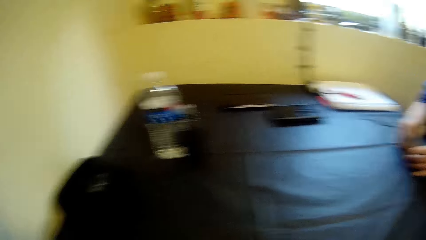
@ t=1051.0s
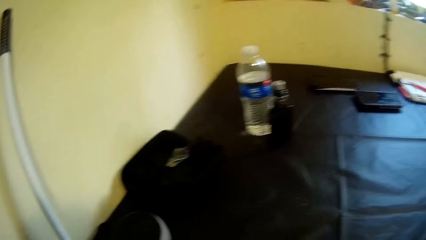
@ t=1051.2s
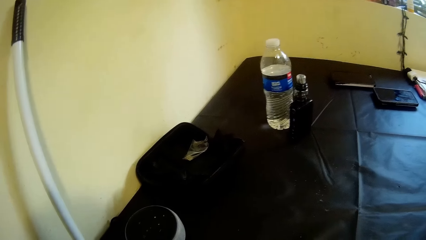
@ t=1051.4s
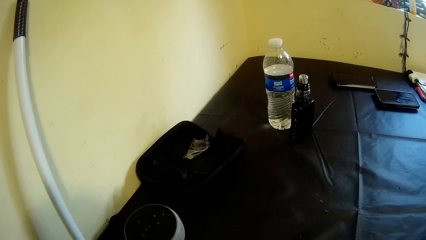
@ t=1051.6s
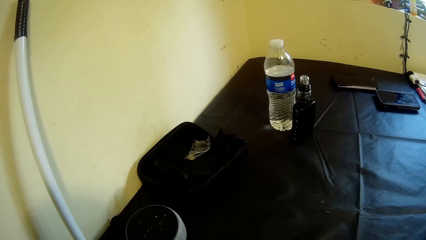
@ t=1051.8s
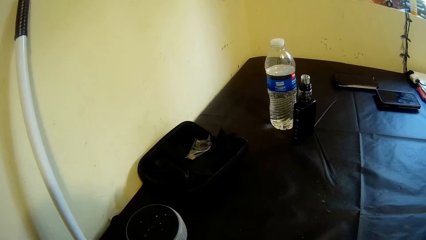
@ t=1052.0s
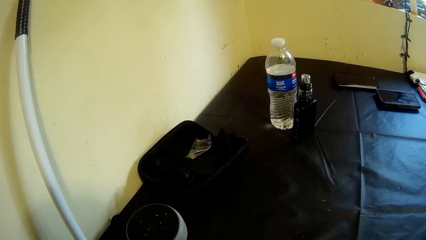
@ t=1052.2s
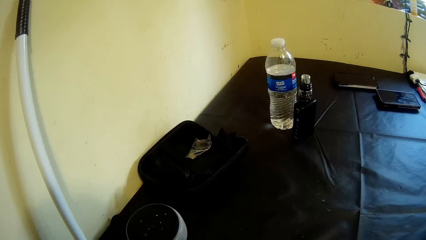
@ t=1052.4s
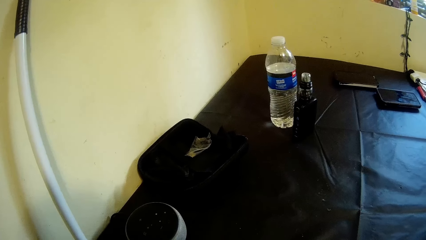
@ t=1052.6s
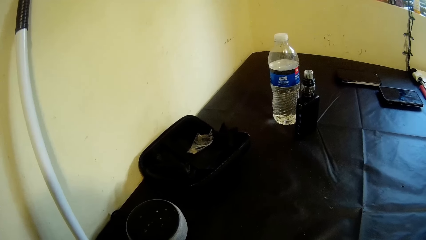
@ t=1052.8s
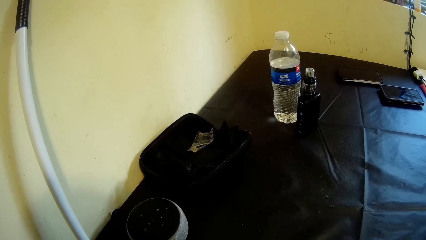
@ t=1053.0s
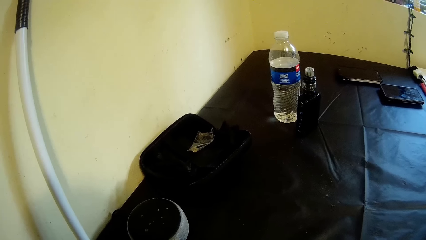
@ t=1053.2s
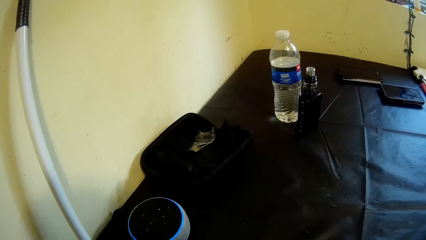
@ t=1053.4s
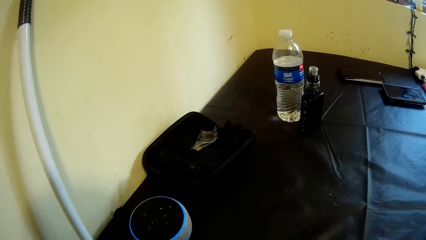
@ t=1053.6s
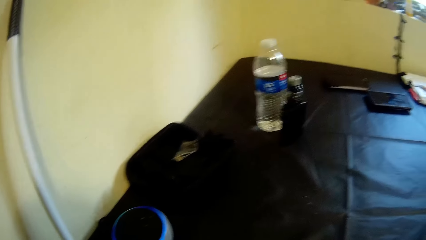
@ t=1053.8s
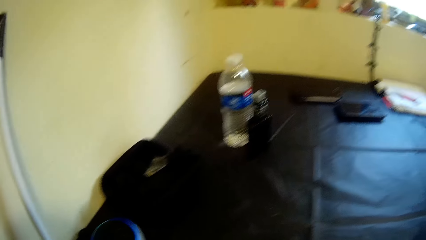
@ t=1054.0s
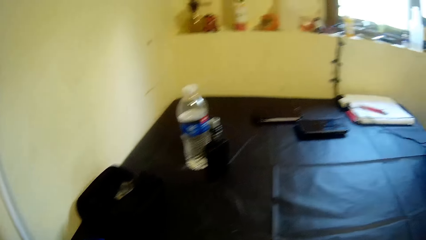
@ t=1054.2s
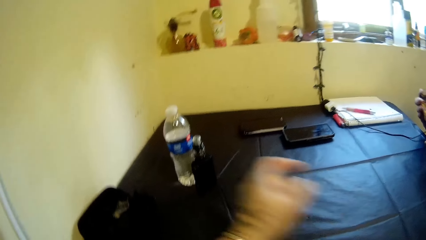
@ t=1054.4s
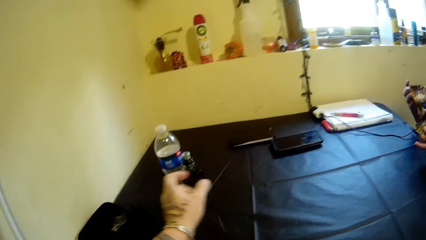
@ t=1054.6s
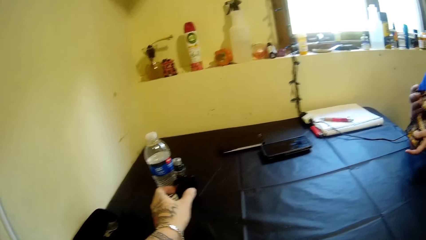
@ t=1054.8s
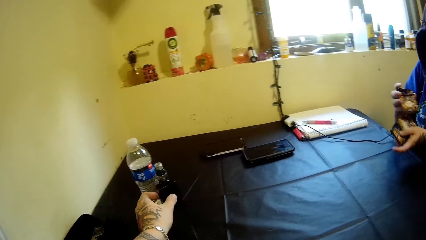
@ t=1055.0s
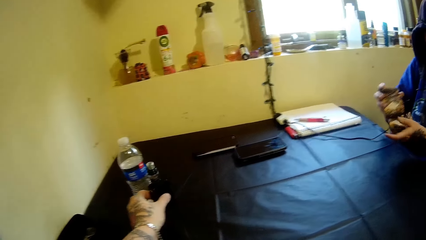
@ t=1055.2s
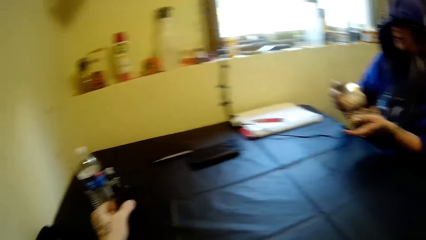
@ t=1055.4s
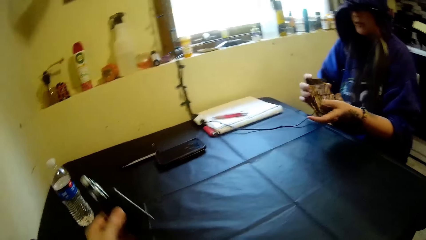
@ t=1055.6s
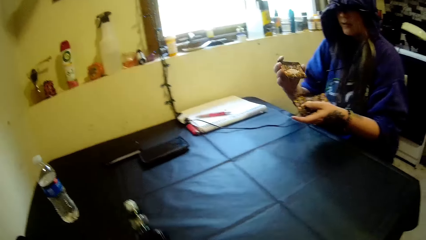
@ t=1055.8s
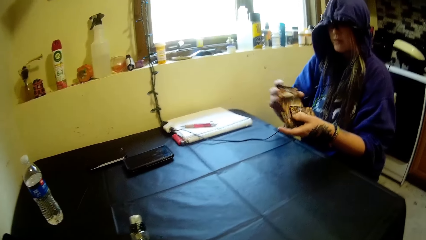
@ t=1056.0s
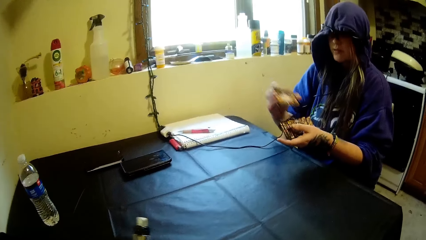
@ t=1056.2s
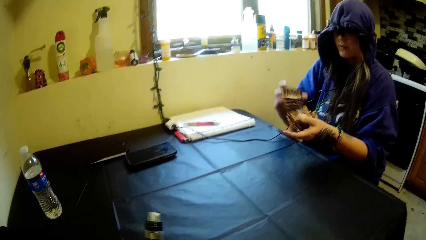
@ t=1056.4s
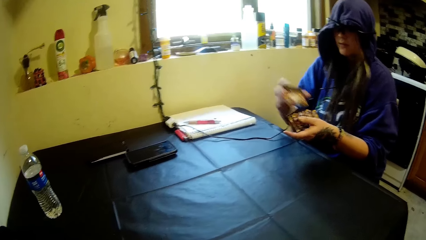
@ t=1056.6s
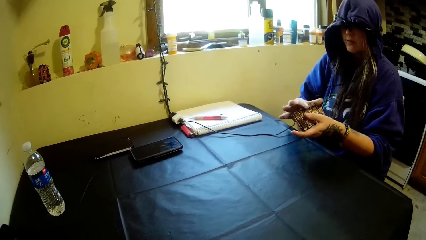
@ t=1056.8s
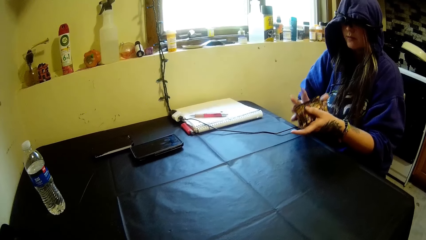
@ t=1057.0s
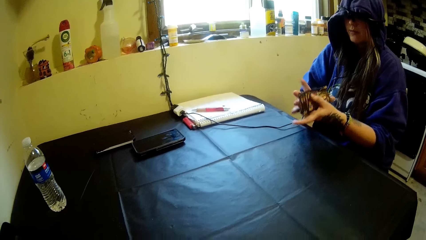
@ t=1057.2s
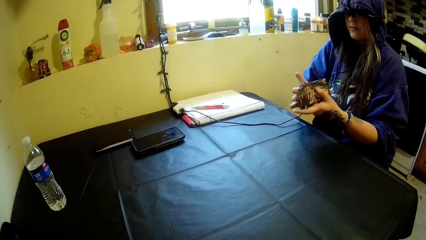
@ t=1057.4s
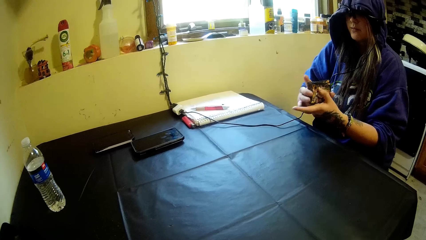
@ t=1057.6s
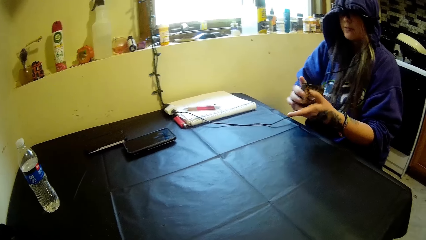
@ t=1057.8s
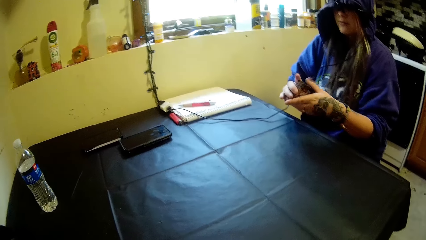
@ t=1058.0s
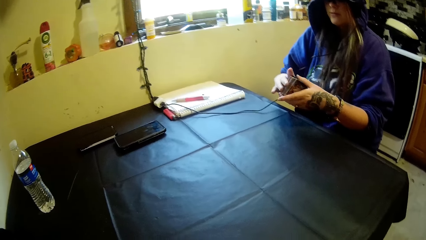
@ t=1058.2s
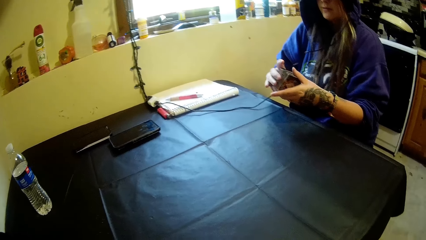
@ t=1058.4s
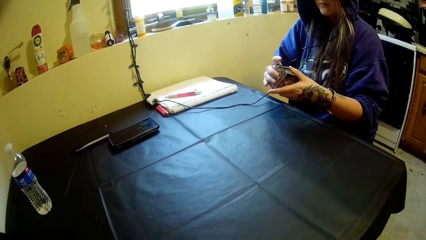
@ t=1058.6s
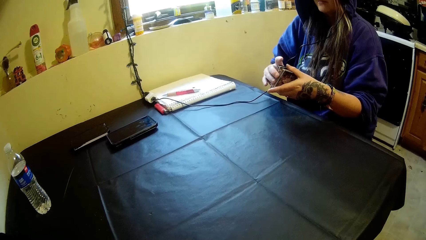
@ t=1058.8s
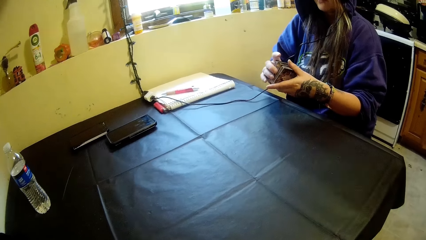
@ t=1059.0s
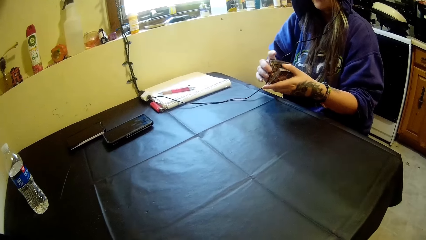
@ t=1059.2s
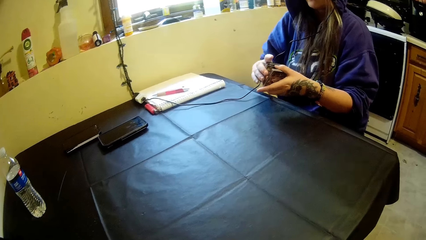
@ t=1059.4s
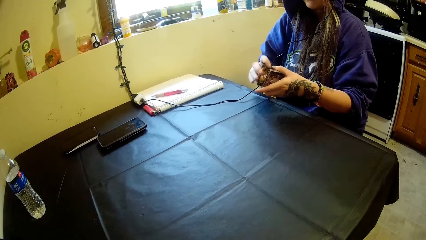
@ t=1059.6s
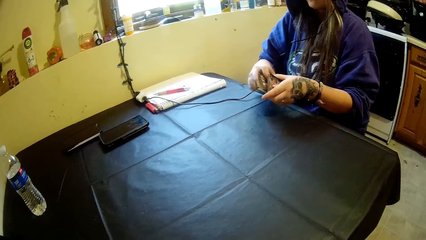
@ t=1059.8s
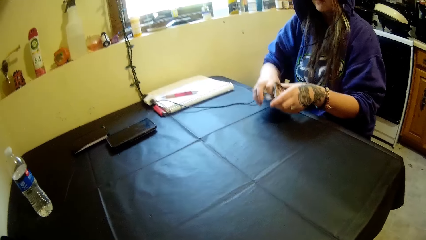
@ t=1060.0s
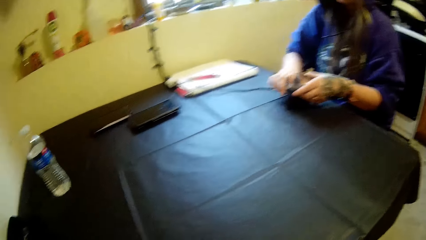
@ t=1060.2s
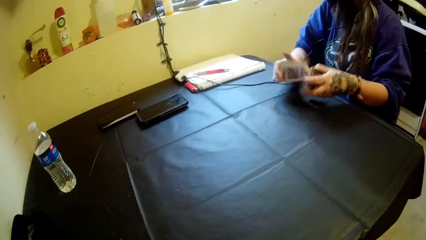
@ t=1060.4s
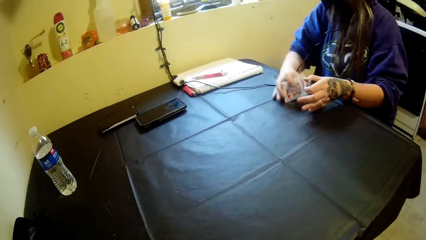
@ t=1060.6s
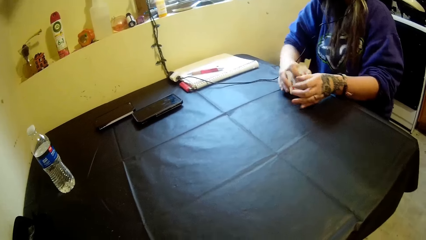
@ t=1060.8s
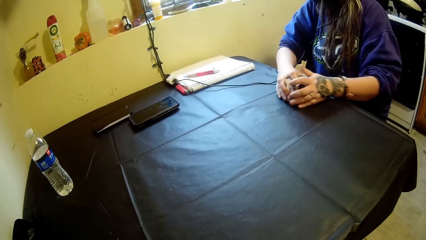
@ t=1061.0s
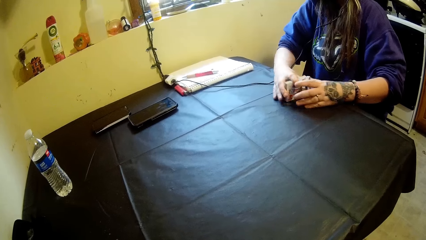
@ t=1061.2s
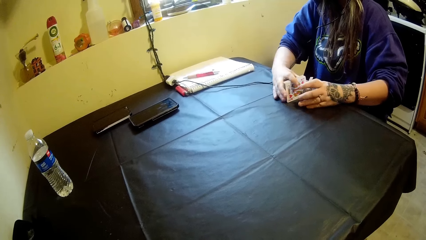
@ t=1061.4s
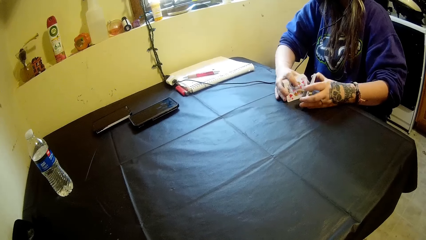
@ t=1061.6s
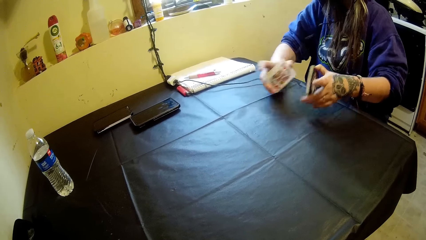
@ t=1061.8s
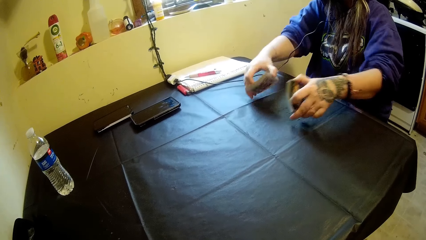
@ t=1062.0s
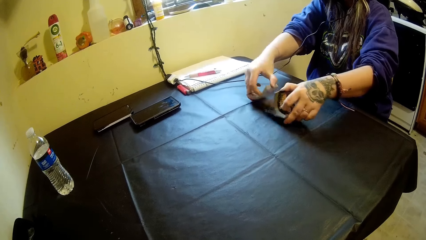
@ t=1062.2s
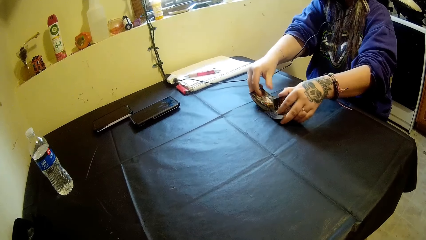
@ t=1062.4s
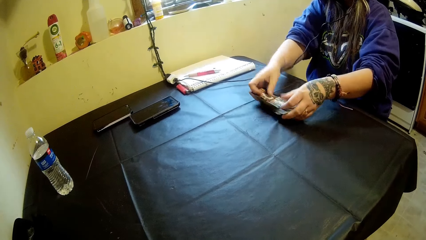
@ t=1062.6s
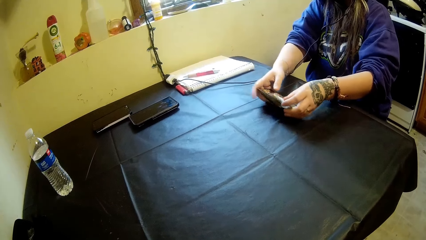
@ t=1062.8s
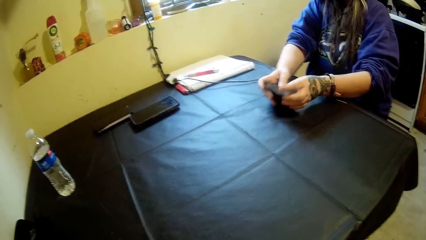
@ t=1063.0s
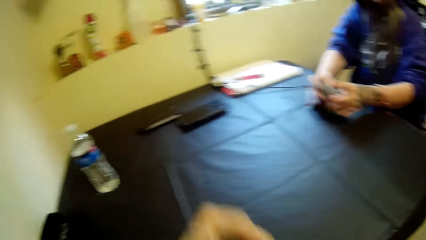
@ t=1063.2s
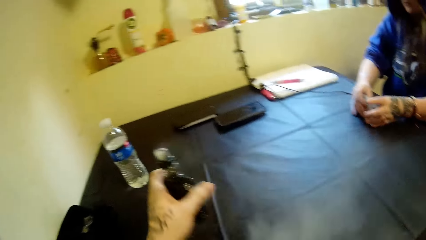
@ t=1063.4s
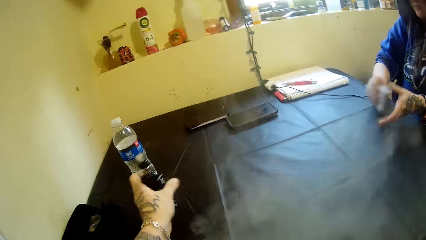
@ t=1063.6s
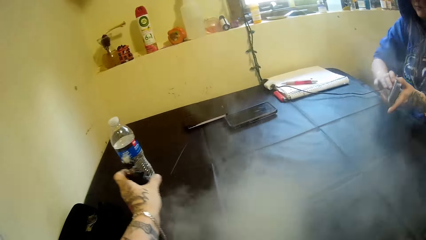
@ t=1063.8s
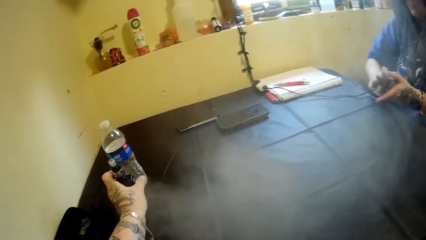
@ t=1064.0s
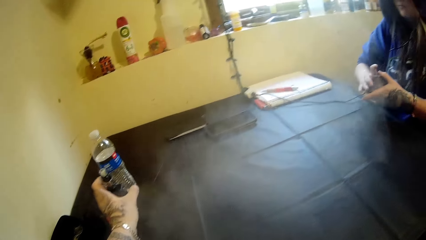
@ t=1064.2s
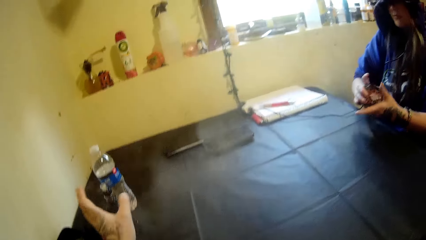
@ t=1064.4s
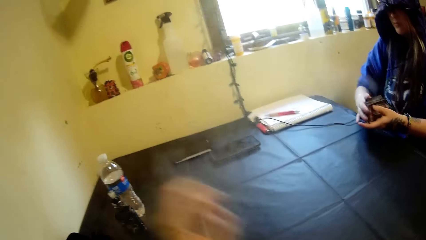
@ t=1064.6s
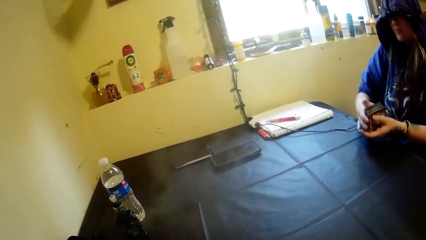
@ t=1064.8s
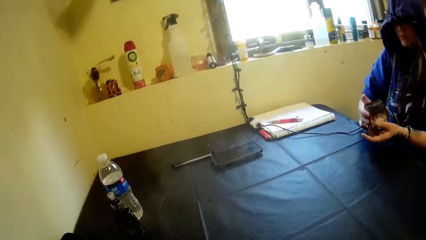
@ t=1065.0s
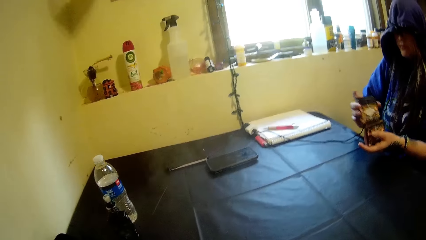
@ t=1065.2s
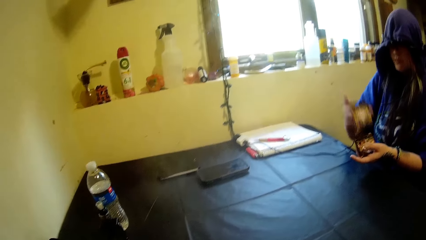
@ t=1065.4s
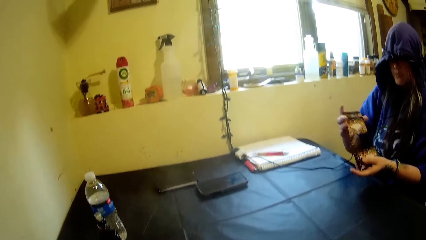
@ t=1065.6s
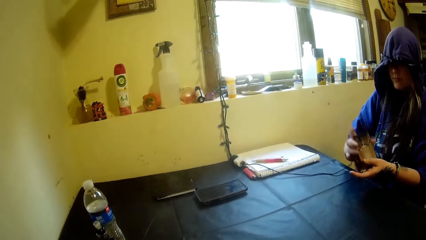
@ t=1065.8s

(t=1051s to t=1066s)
The camera wearer picks the electric cigarette from the table. A person places the playing cards on the table. The camera wearer drops the electric cigarette on the table. They smoke.
